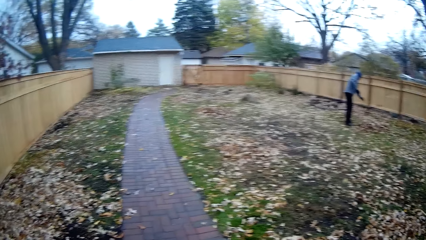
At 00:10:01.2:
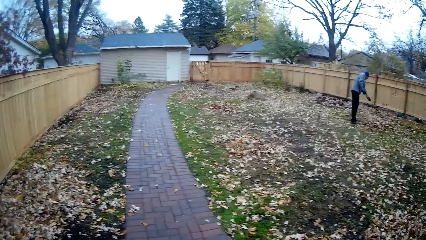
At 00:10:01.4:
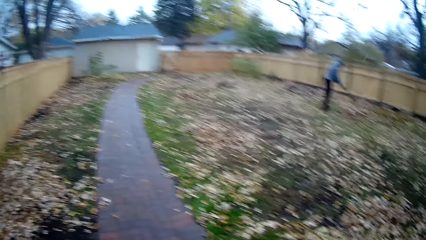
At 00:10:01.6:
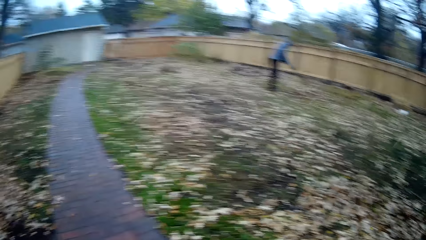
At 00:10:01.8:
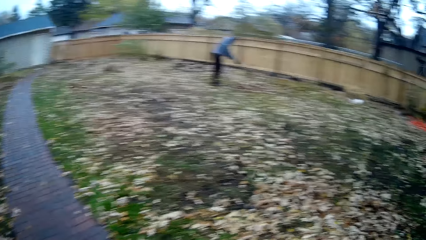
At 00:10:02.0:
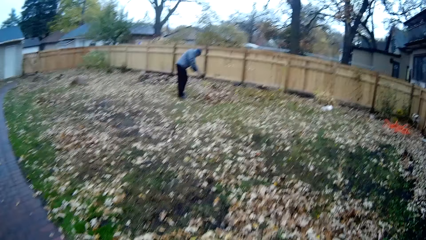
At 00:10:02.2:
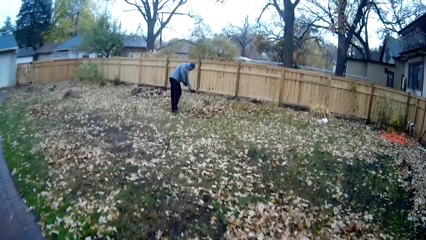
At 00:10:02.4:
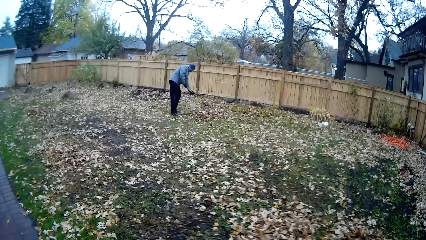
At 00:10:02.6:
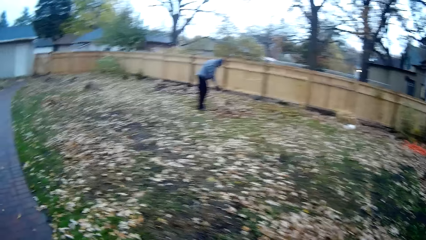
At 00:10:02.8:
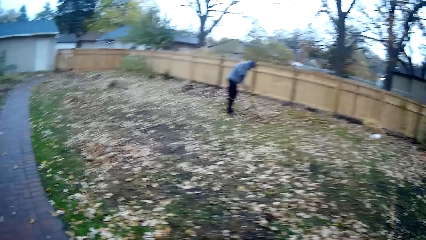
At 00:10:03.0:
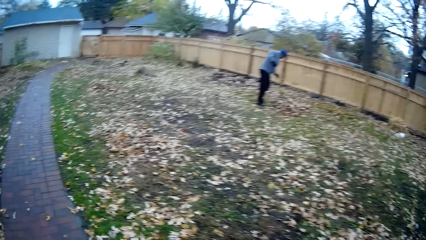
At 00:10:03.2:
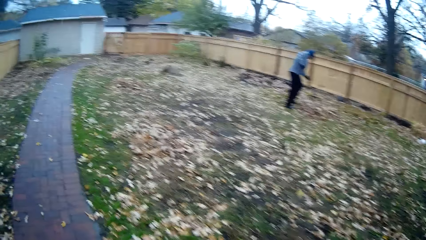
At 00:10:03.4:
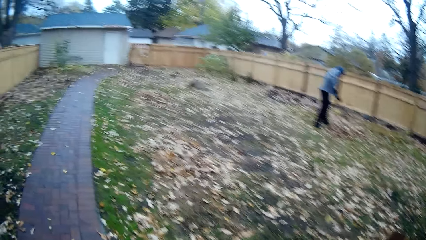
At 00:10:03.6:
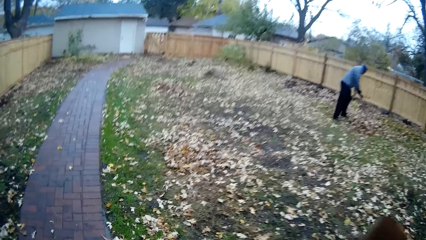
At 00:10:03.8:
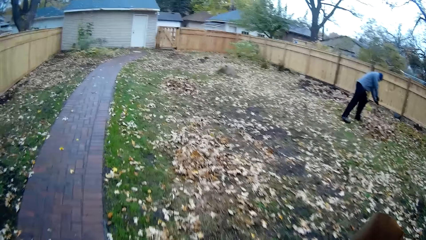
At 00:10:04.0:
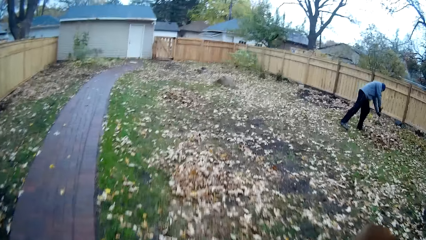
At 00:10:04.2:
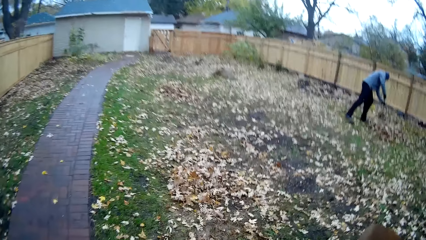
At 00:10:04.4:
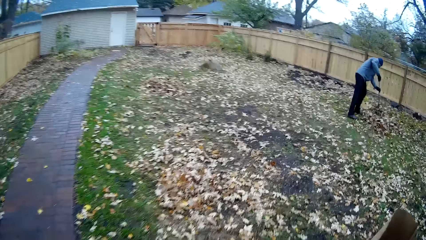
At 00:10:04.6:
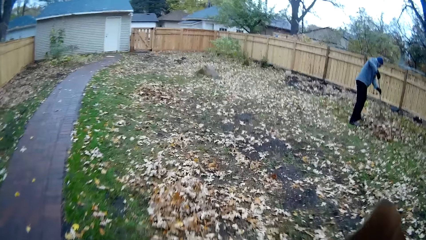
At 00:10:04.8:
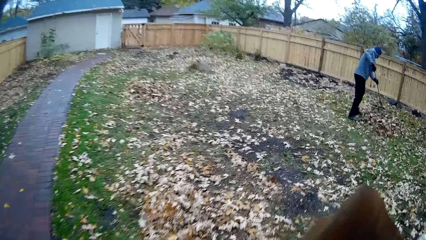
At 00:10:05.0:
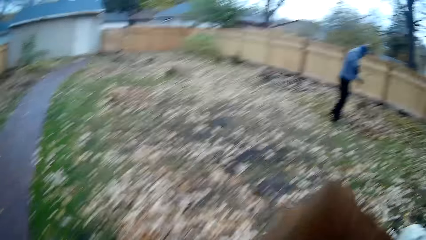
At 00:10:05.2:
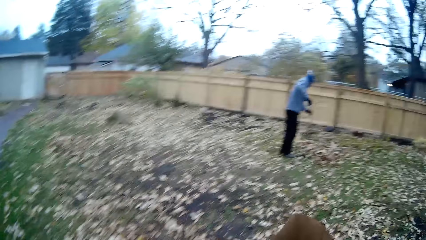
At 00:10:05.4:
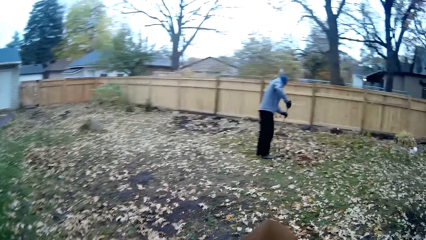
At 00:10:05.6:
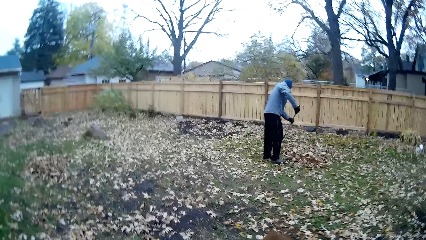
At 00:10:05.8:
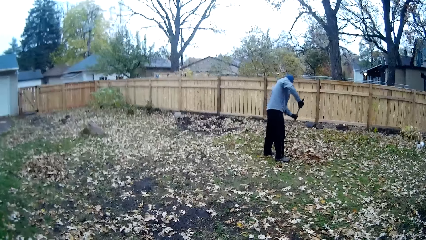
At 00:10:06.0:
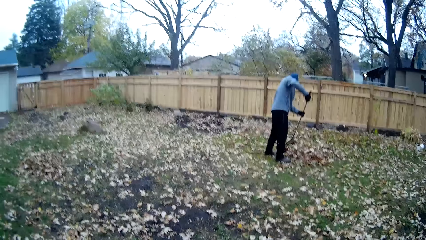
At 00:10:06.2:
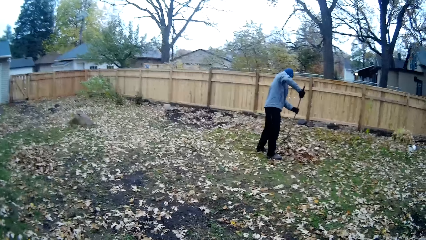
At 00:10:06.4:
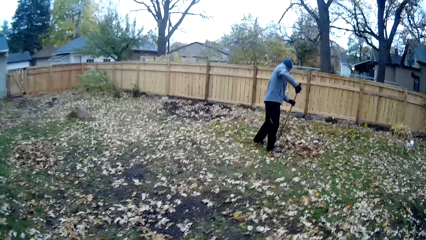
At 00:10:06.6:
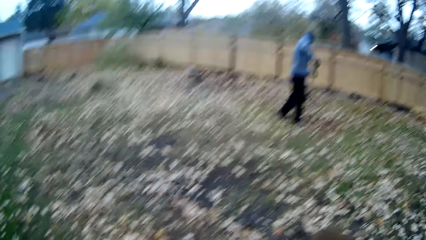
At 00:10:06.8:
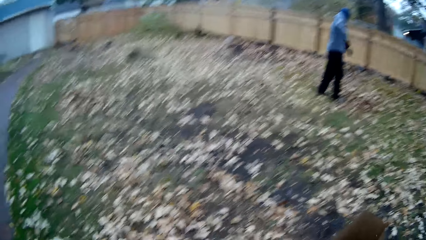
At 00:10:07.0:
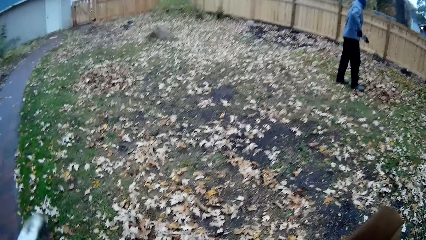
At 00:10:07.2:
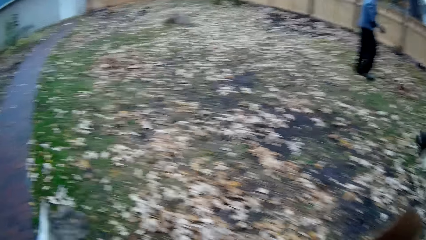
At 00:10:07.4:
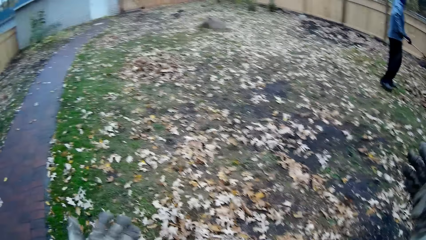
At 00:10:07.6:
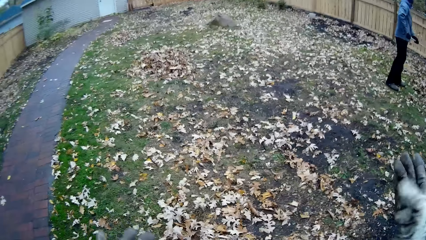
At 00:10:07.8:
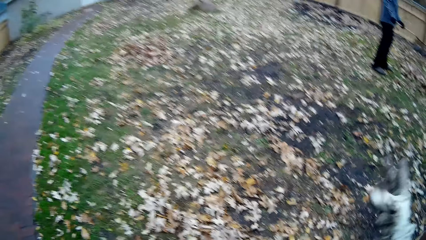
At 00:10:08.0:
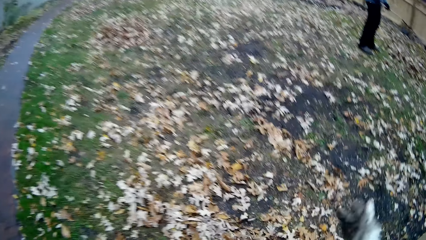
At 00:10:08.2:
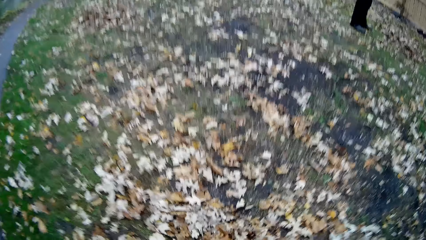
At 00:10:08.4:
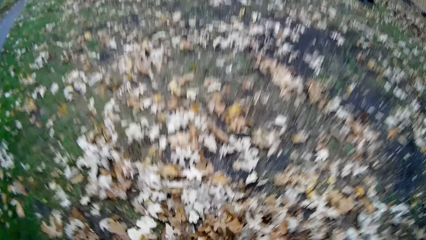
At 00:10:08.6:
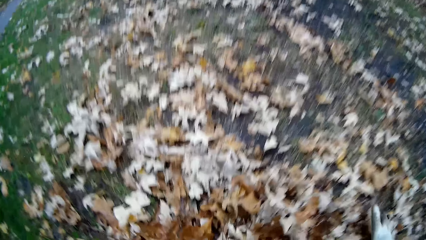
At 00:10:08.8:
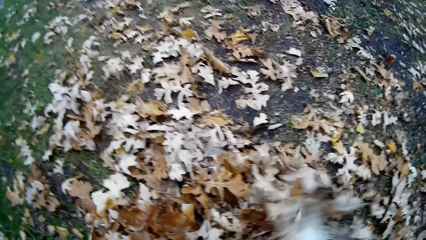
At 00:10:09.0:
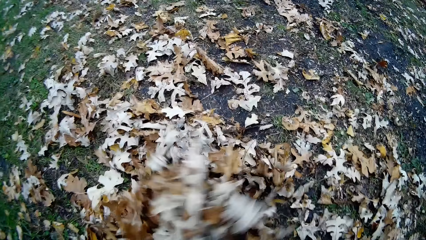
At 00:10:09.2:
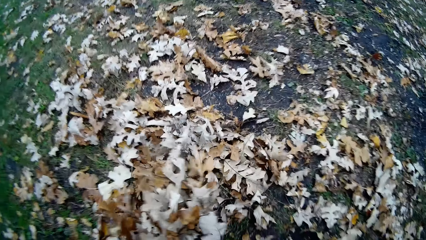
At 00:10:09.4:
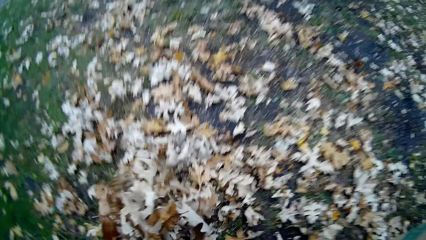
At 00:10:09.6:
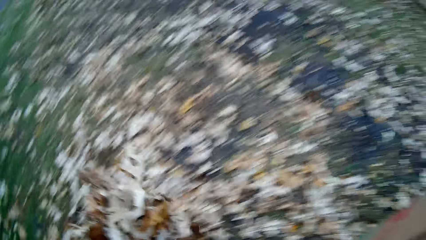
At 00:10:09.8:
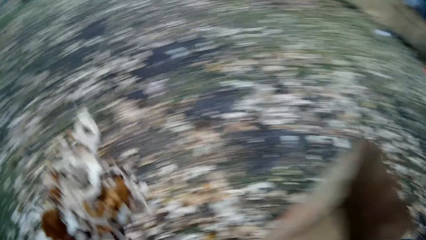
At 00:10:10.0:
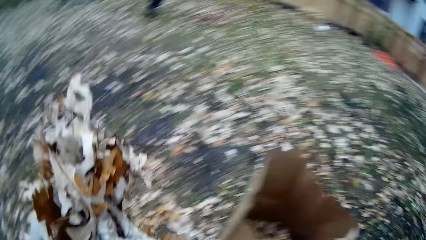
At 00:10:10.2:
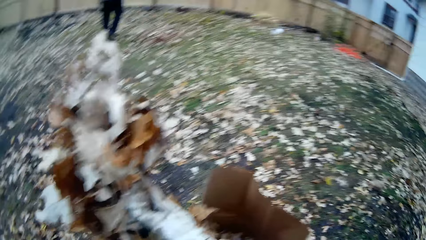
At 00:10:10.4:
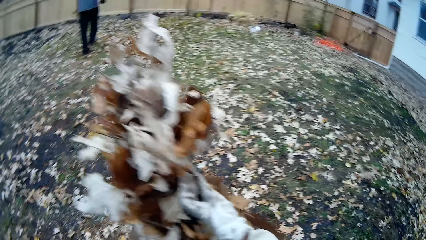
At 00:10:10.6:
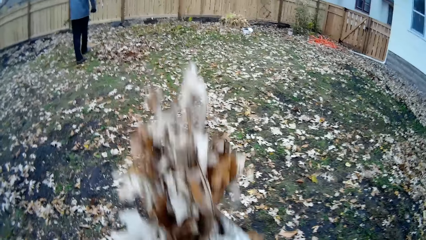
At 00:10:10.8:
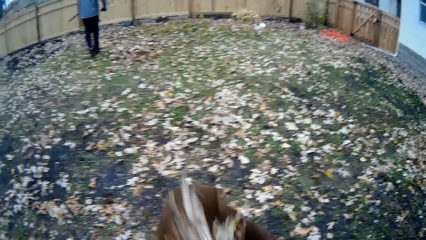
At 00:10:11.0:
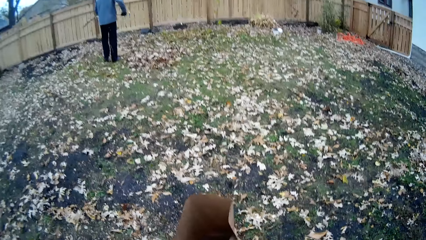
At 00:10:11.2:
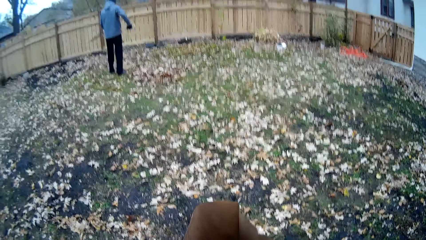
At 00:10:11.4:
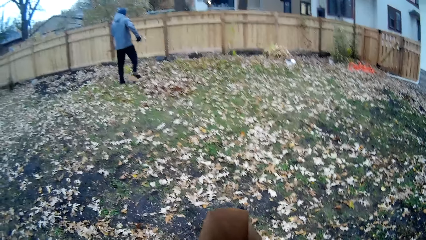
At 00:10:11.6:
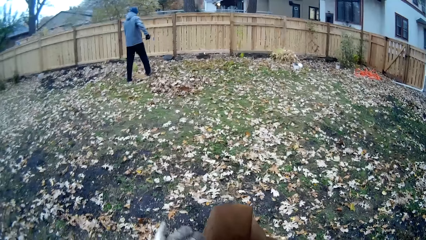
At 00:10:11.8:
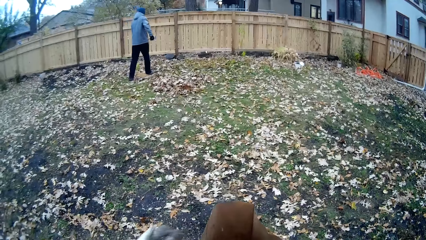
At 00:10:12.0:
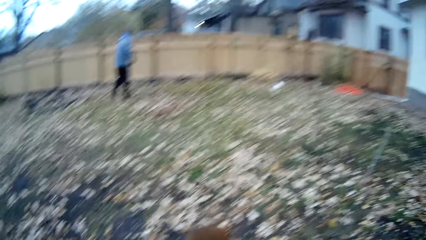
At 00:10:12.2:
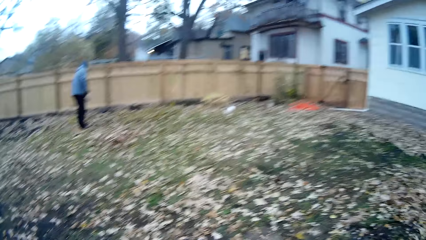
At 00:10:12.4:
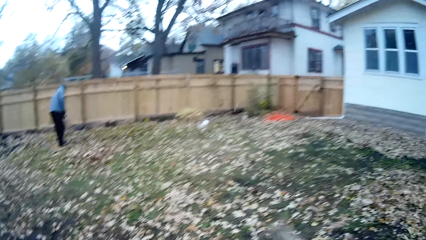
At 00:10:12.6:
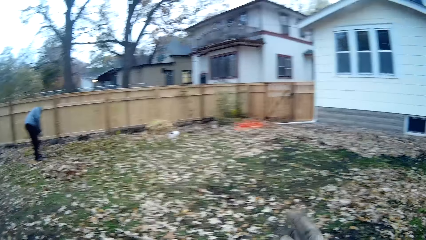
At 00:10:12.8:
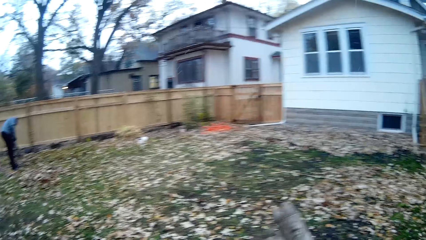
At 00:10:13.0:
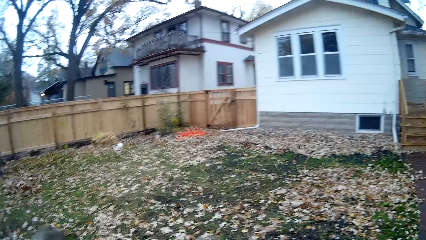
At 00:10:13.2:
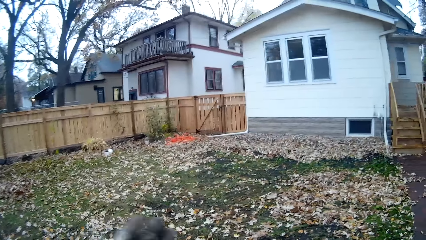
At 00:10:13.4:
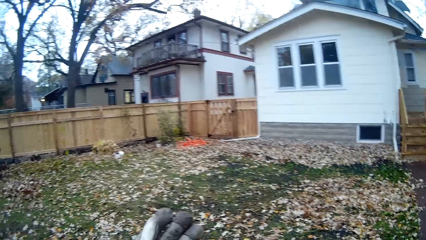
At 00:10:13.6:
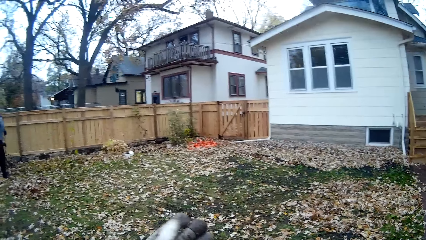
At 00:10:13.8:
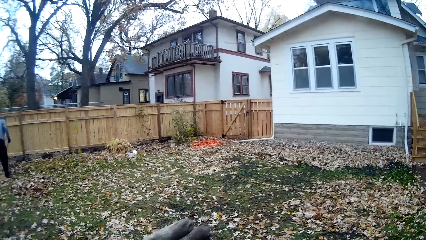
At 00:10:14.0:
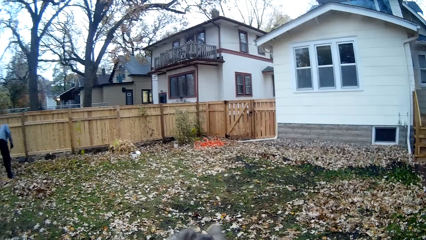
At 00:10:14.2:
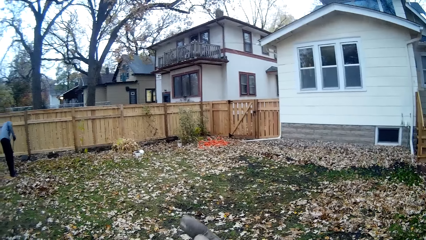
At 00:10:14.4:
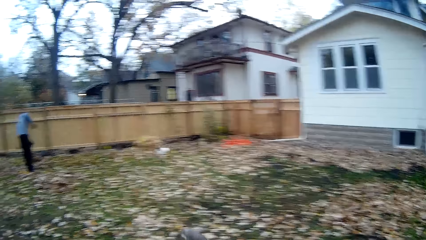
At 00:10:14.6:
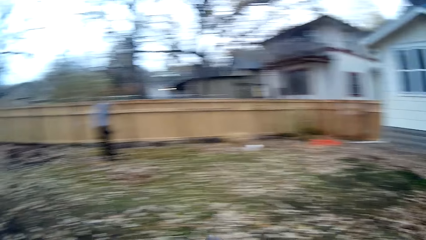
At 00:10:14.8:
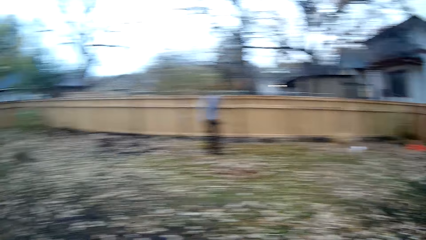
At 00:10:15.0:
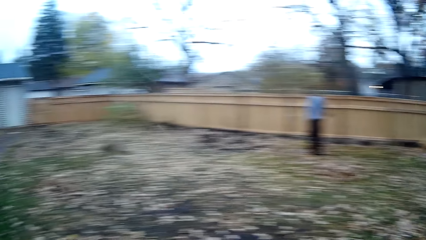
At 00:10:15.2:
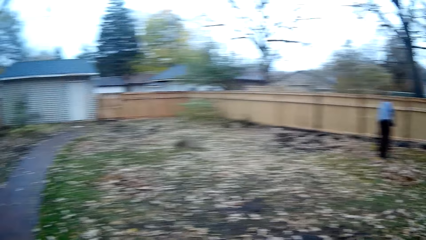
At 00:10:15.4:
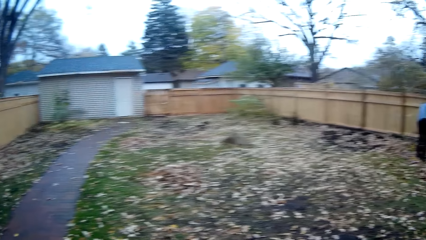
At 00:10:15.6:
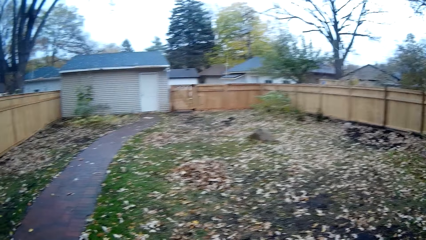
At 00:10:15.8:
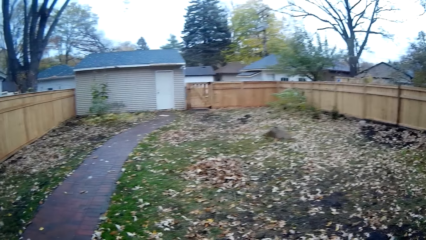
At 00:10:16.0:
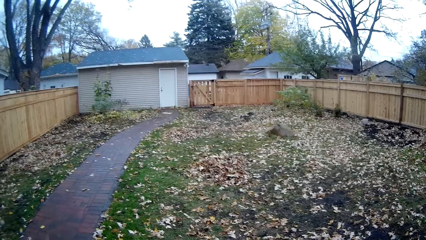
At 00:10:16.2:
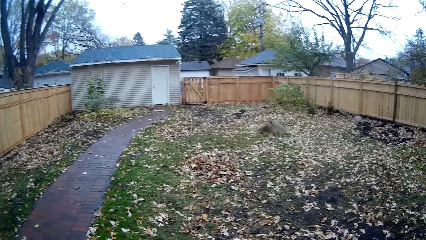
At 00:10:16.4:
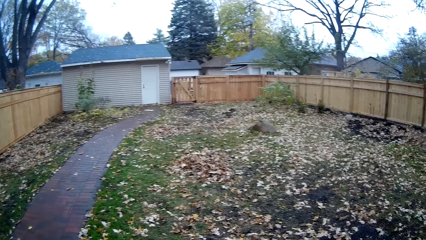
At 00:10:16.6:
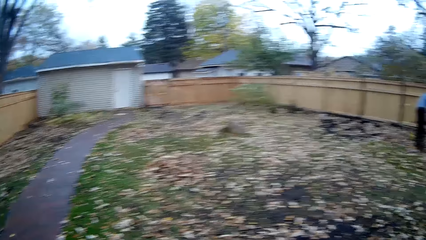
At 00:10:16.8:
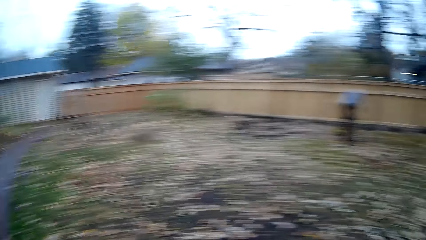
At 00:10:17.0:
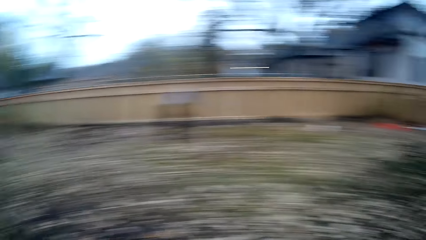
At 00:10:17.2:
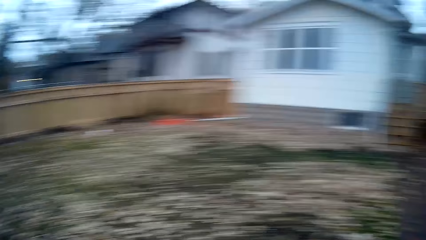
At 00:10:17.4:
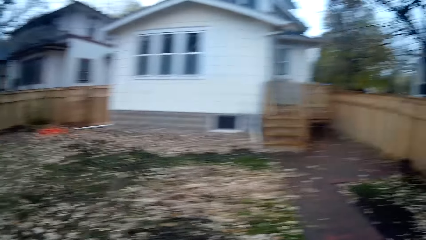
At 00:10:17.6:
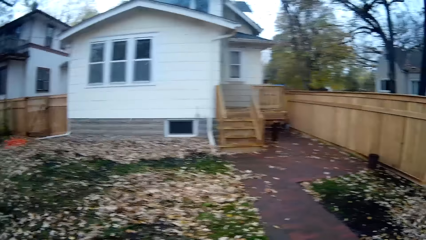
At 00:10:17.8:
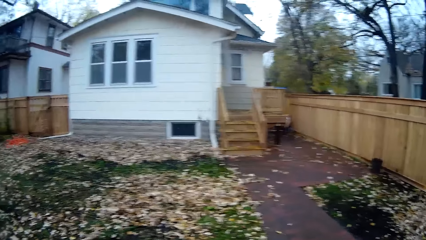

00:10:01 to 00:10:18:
The camera wearer holds the paper bag in her right hand. She packs flowers from the floor with both her hands. She drops the flowers into the paper bag on the floor.
